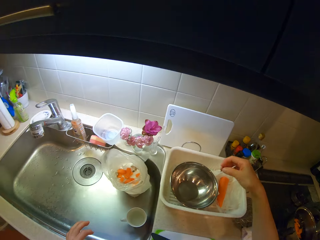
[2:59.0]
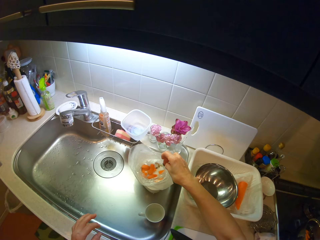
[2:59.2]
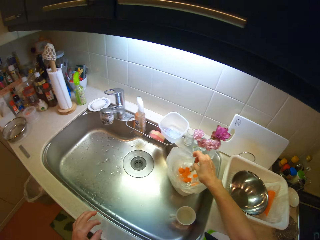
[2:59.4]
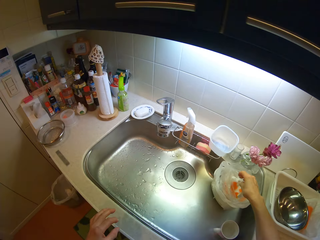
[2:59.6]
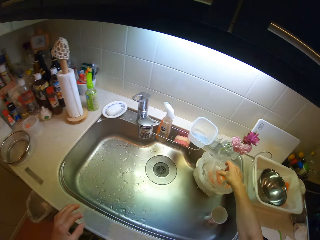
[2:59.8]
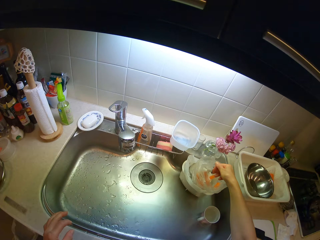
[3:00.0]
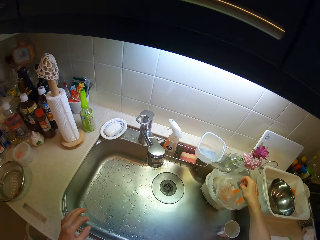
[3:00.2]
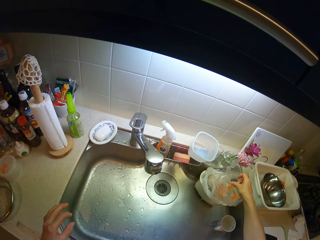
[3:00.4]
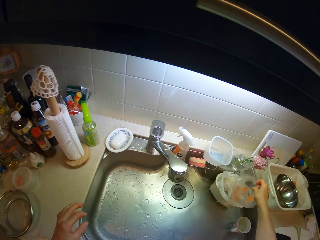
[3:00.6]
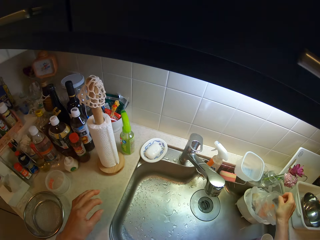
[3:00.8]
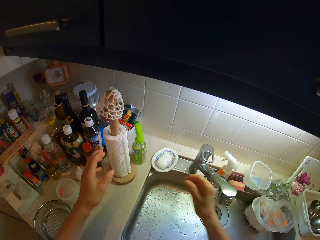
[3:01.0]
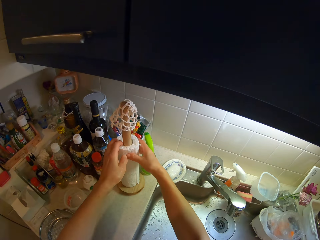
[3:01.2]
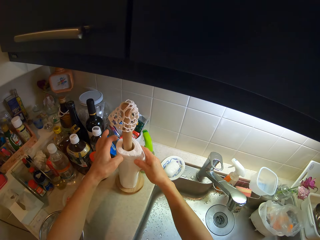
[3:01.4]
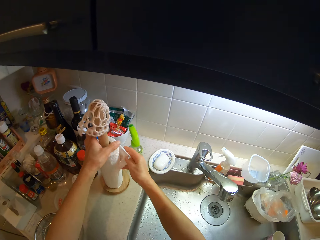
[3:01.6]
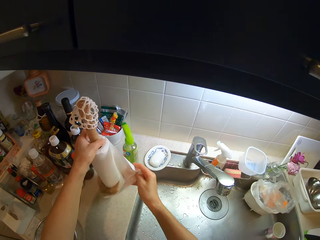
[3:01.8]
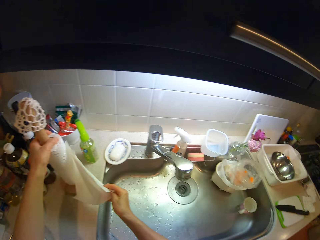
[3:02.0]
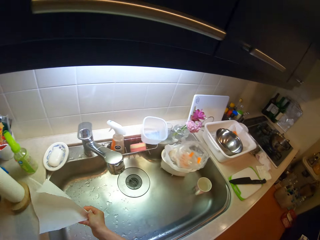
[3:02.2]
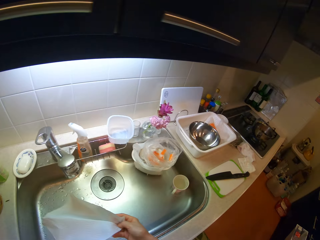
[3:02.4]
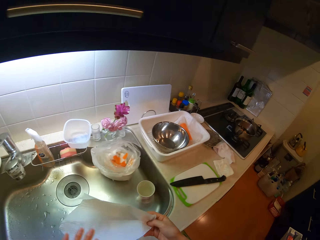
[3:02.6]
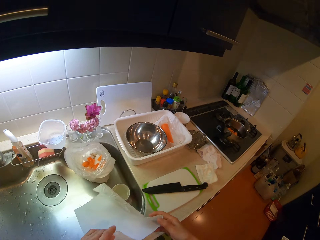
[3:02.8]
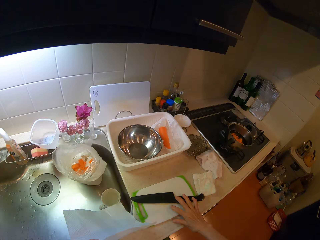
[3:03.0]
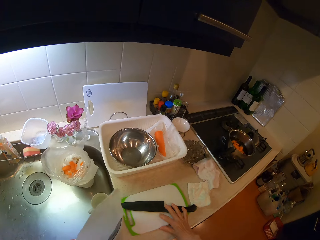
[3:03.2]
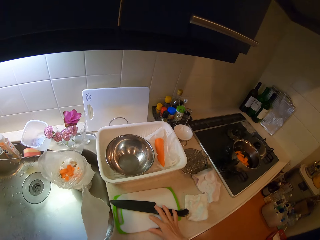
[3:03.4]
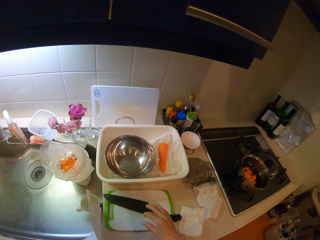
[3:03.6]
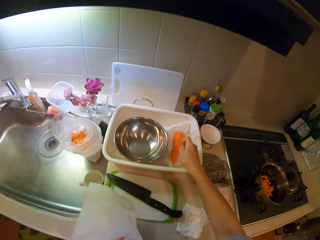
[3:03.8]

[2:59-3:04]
The camera wearer picks the dirt beside the carrot. He throws the dirt in the plastic bag. He tears from a roll of tissue paper on the cabinet. He holds the kitchen paper holder. He pushes the cutting board. He moves the tray on the cabinet with his right hand.

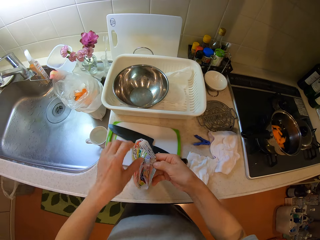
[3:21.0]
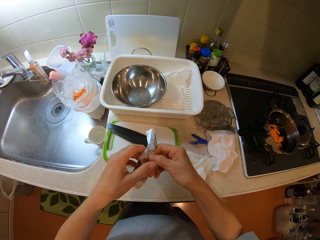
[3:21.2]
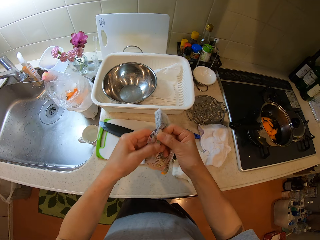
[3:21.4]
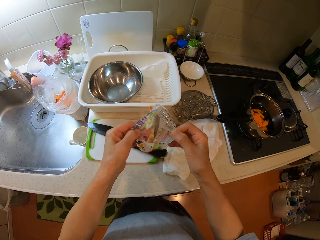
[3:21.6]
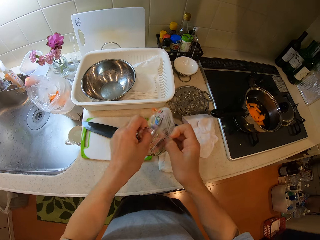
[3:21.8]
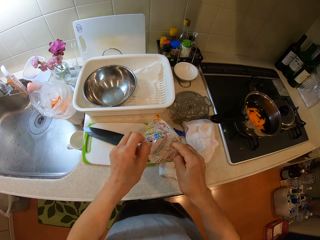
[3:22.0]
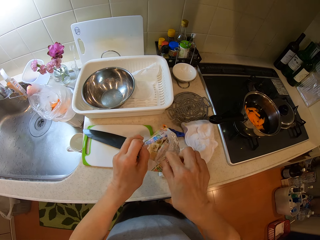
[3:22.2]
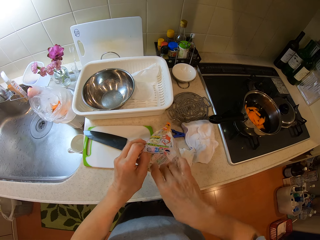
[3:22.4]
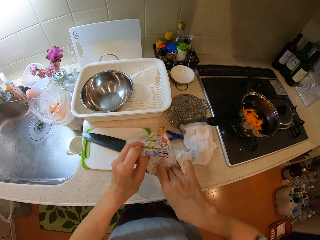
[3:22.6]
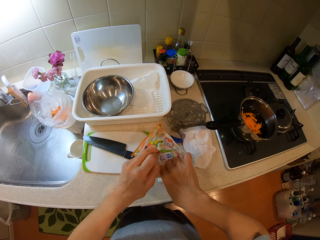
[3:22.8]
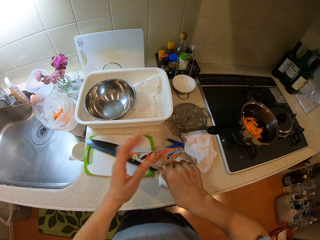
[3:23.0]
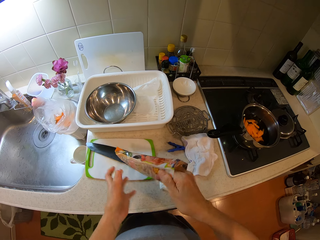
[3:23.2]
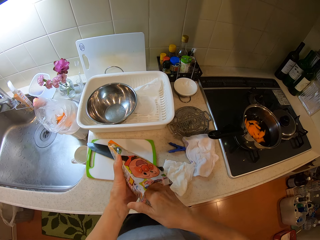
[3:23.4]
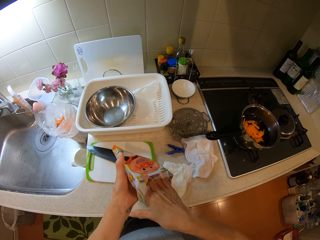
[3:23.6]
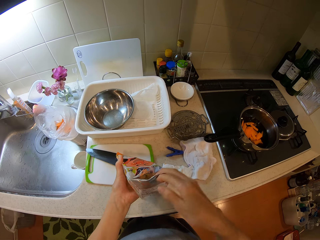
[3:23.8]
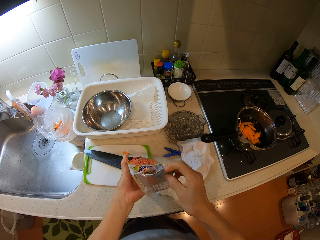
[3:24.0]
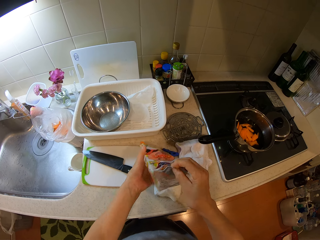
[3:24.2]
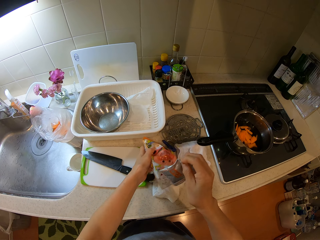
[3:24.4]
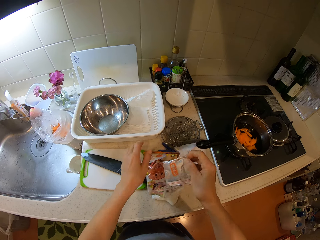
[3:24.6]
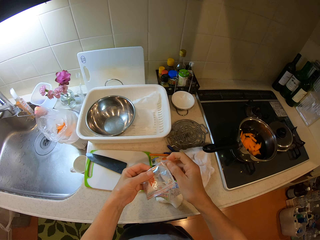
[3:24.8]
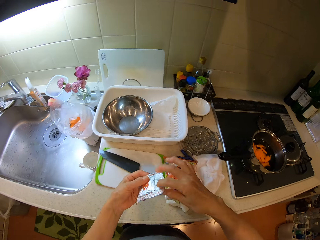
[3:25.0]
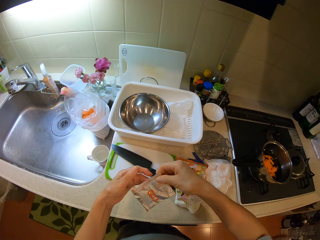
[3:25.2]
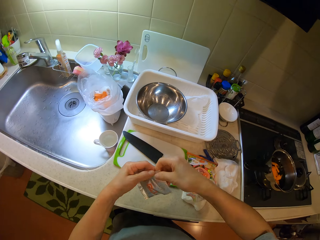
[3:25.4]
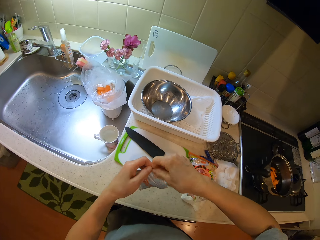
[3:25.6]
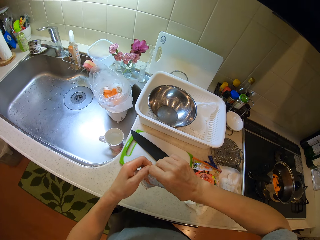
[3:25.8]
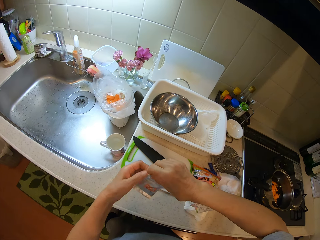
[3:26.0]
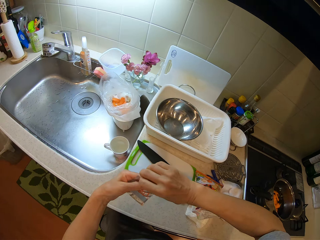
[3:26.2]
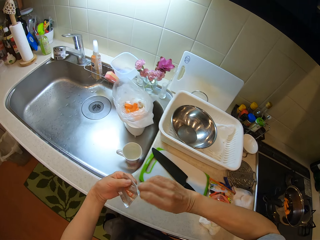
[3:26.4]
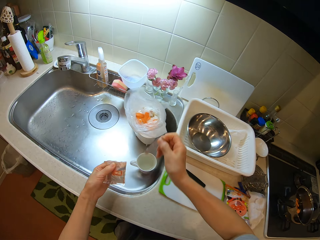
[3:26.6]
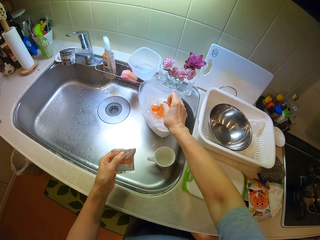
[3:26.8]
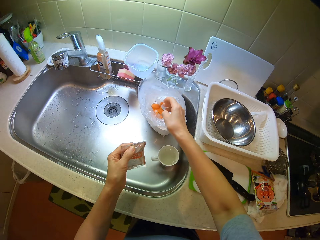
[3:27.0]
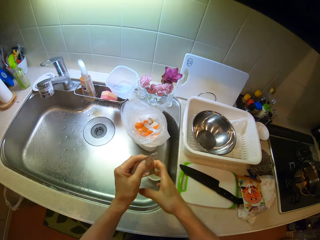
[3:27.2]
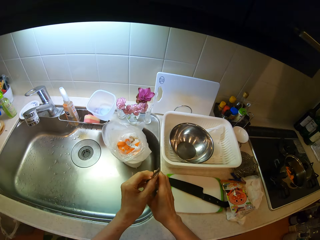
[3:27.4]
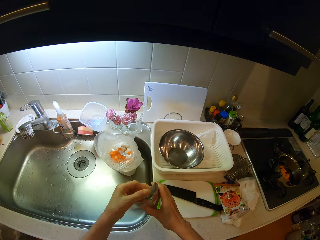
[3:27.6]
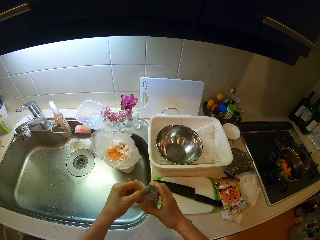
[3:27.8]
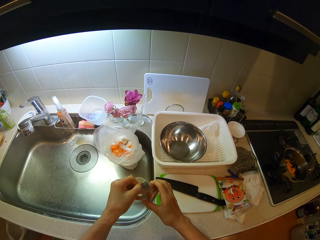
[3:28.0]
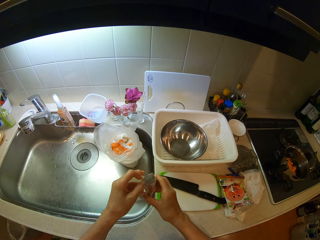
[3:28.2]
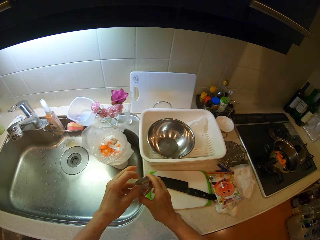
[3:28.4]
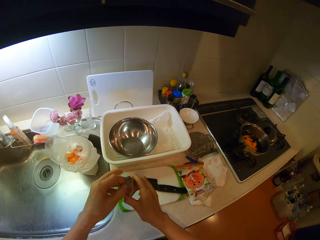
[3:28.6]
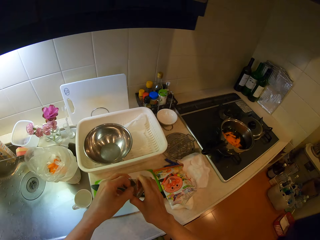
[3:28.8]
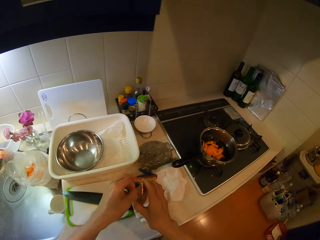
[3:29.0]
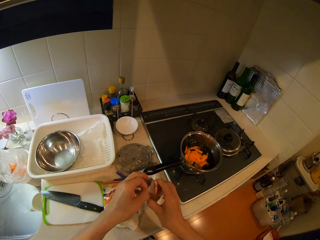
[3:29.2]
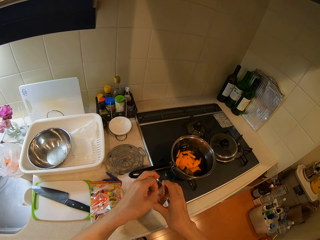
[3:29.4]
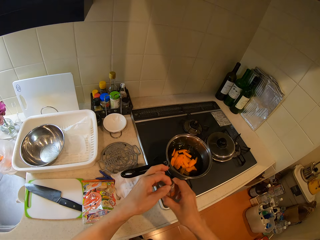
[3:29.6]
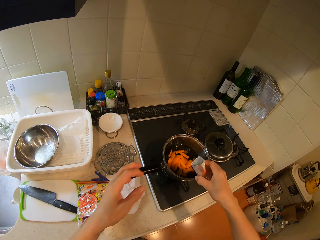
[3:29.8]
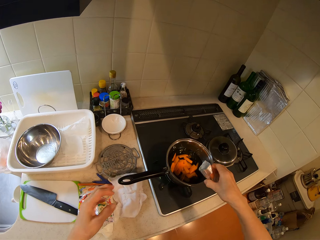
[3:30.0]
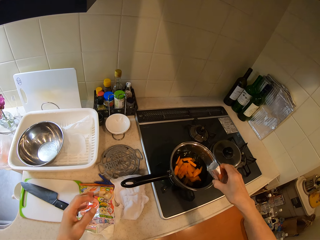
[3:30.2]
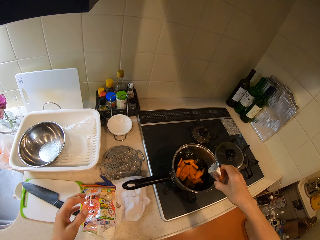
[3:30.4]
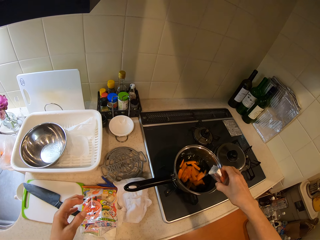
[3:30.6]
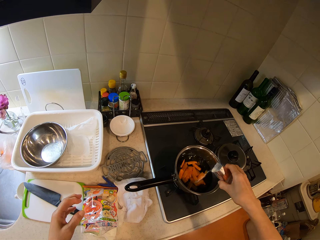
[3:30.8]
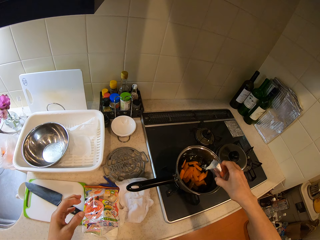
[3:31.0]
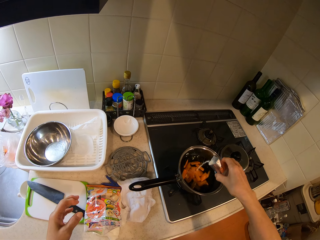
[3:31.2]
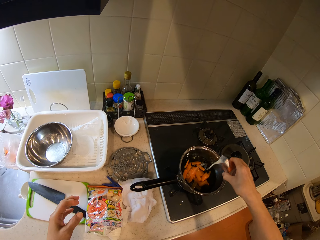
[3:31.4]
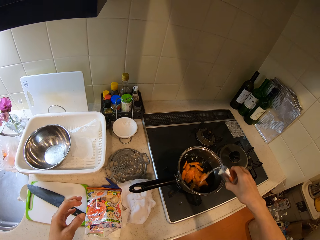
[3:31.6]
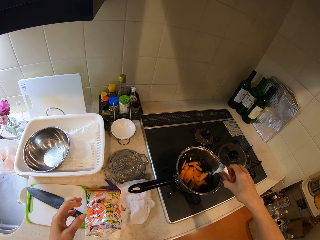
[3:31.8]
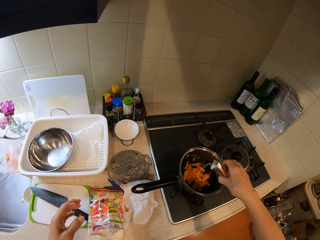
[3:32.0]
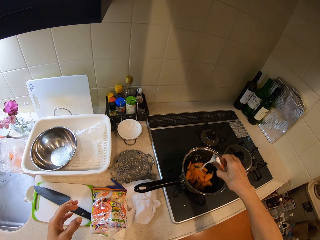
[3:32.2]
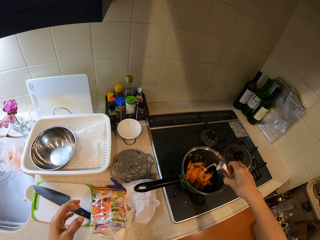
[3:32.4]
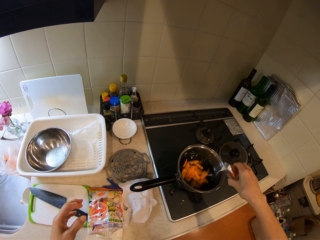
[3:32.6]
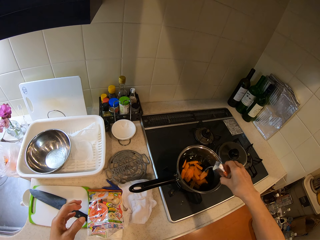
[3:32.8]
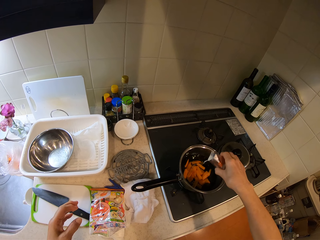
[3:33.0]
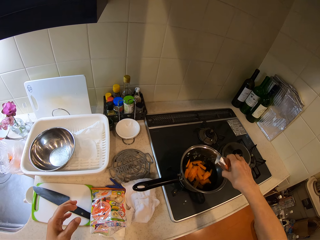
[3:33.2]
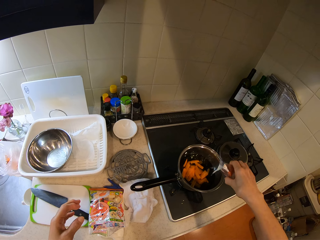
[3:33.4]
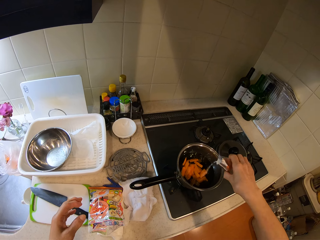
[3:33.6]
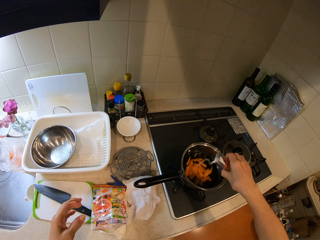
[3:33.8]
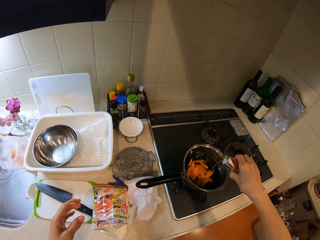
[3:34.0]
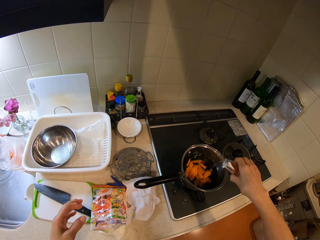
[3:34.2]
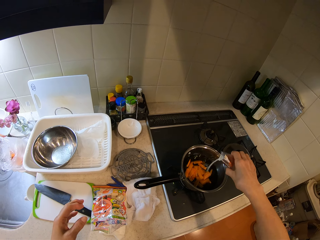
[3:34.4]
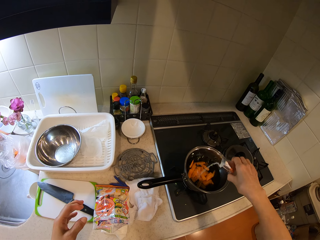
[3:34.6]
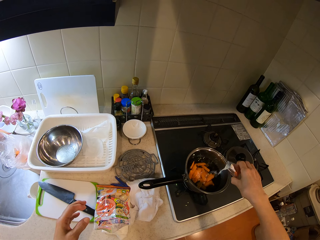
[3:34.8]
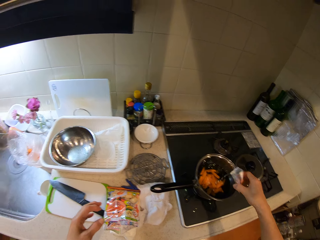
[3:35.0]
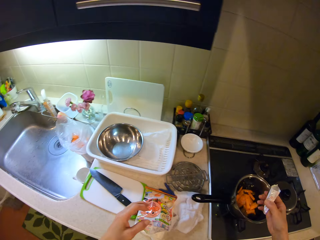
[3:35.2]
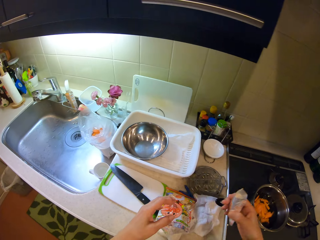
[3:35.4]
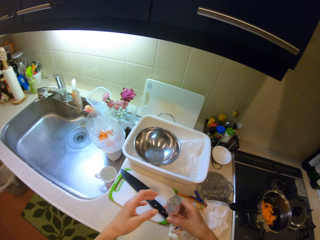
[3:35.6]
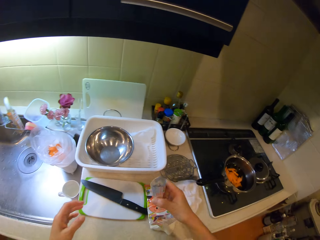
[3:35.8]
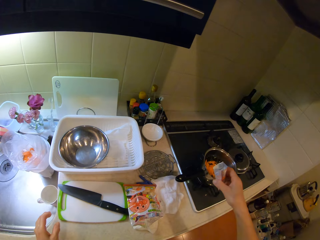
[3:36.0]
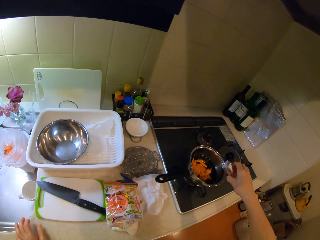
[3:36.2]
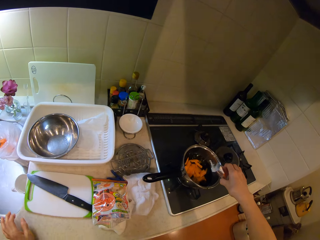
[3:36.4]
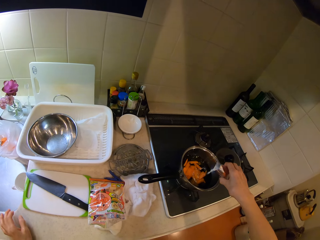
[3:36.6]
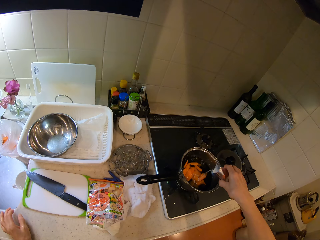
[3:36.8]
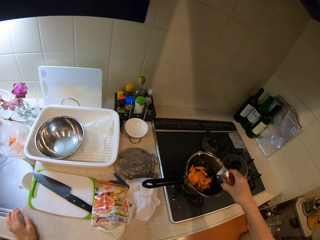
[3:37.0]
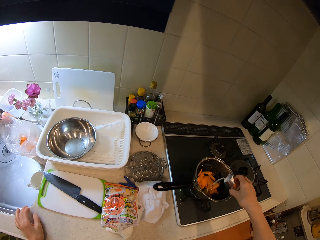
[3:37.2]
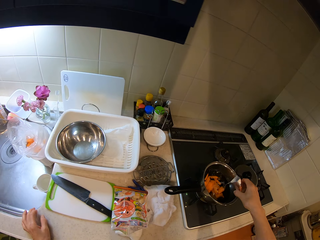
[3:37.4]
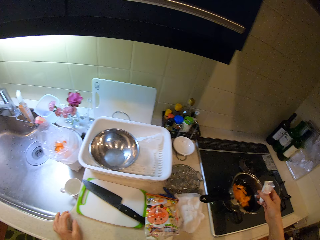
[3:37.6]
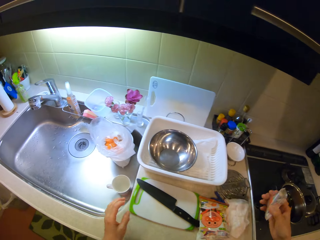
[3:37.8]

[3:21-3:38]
The camera wearer opens up the nylon. He removes a sachet from the plastic bag. He drops the plastic bag on the cabinet. He holds the sachet with both hands. He tears the sachet with his hands. He drops the torn part into the nylon in the sink. He holds the sachet with both hands and opens the nylon. He holds the sachet with one hand. He pours the seasoning in the nylon over the carrots into the pot on the gas cooker.
